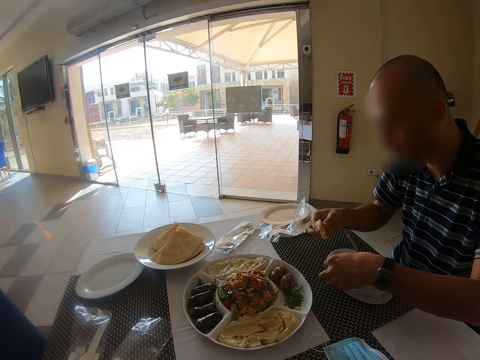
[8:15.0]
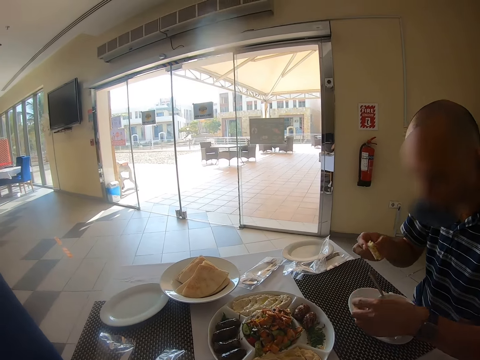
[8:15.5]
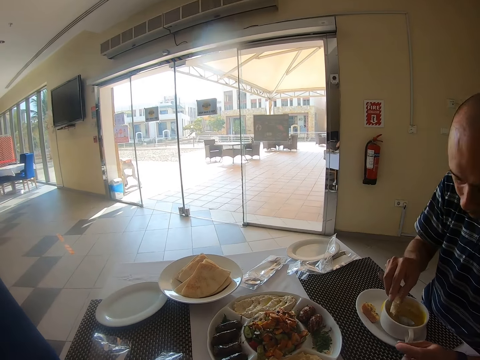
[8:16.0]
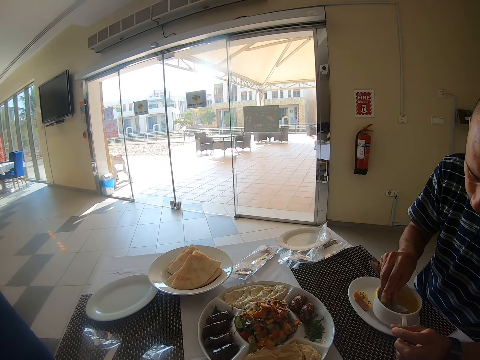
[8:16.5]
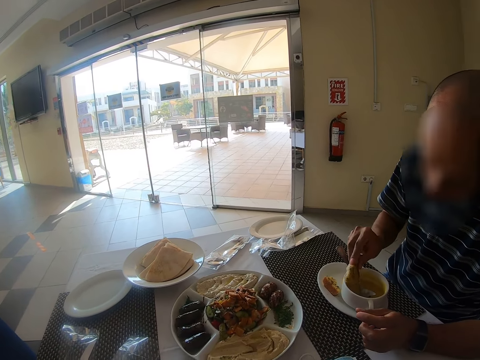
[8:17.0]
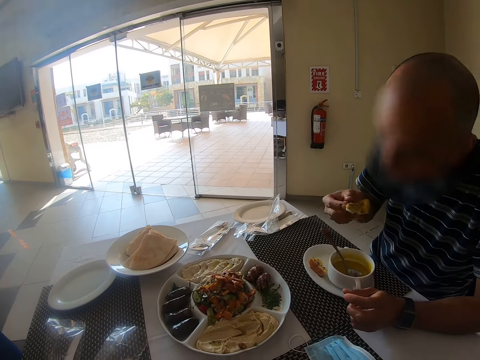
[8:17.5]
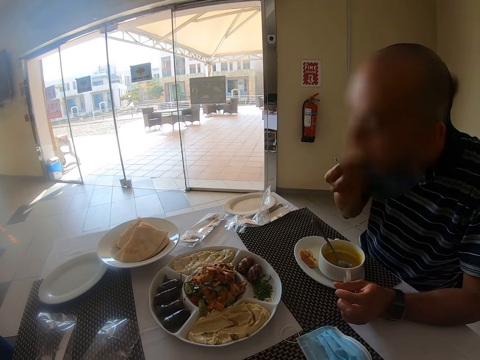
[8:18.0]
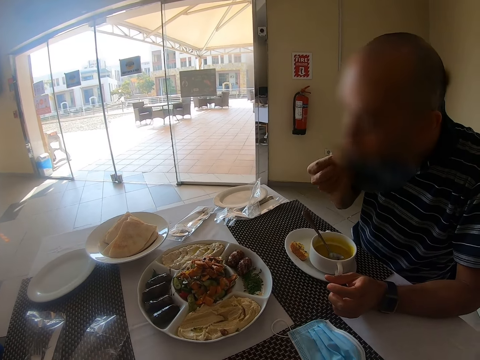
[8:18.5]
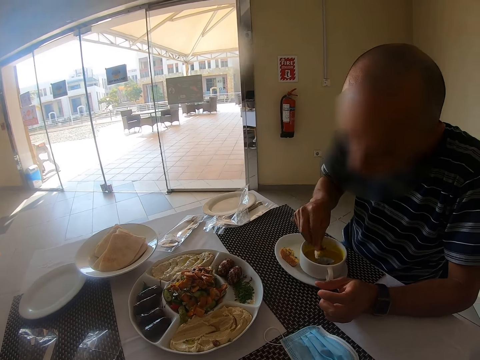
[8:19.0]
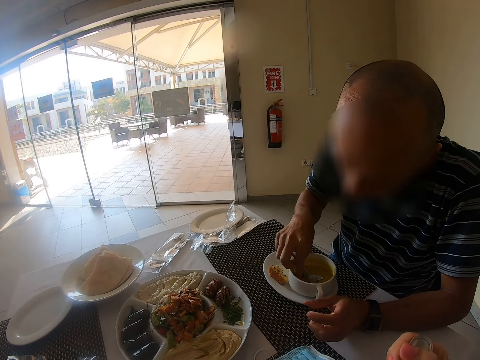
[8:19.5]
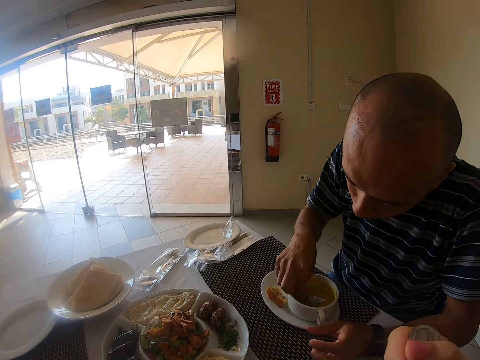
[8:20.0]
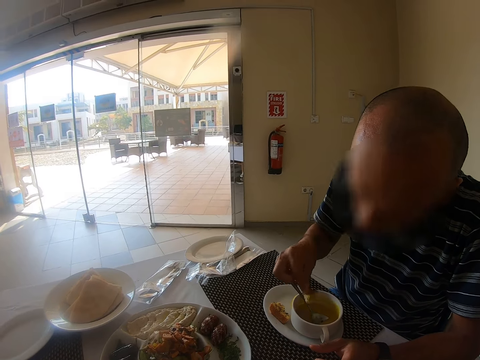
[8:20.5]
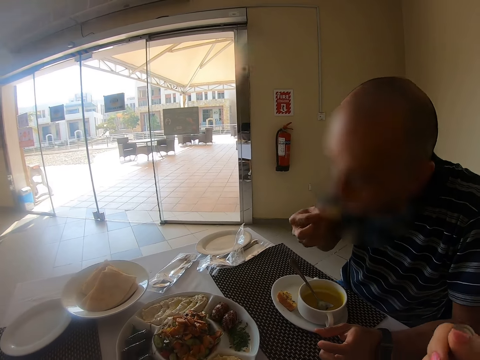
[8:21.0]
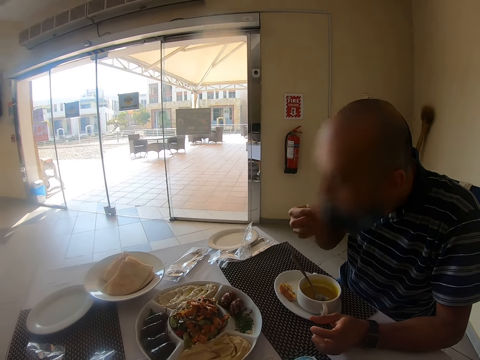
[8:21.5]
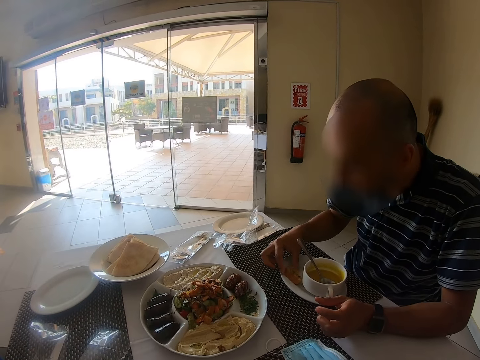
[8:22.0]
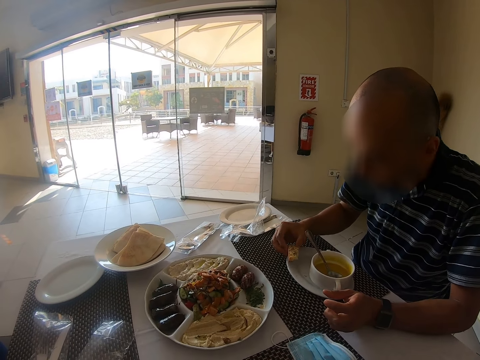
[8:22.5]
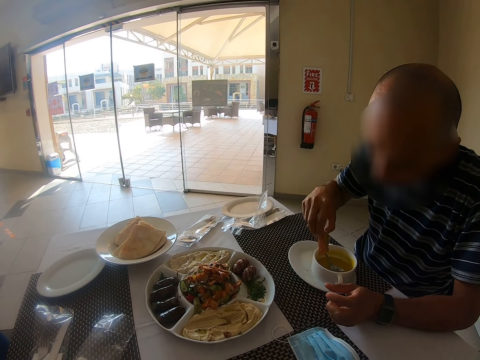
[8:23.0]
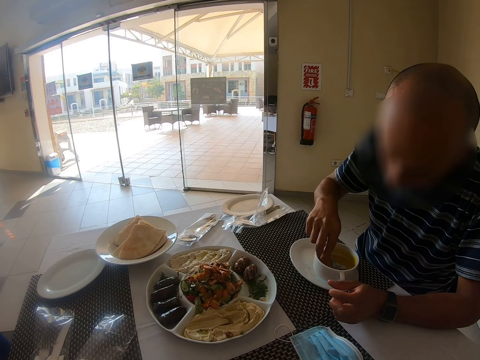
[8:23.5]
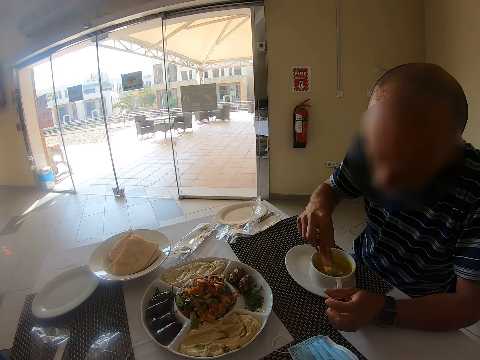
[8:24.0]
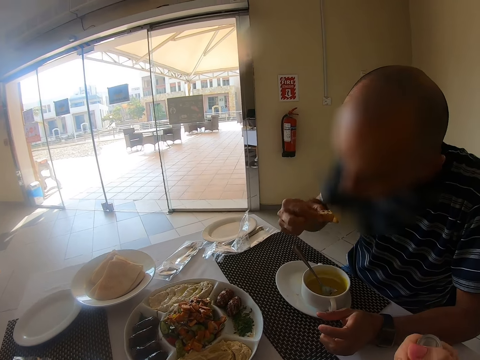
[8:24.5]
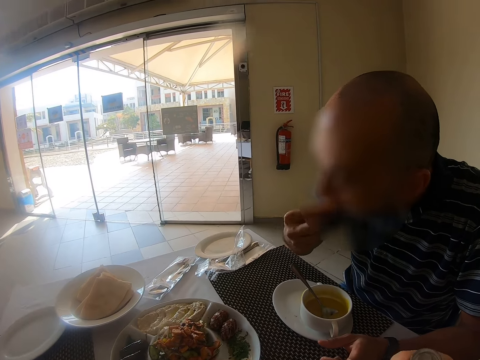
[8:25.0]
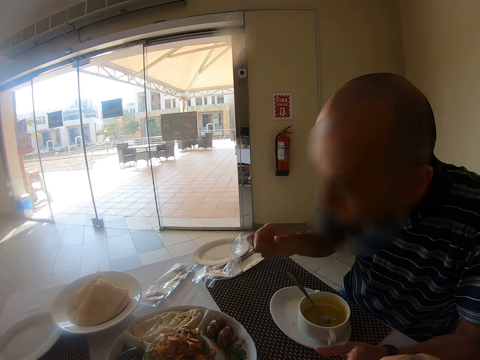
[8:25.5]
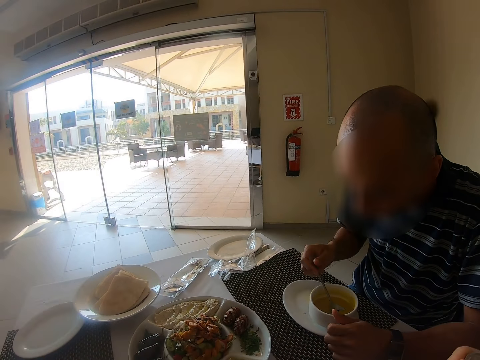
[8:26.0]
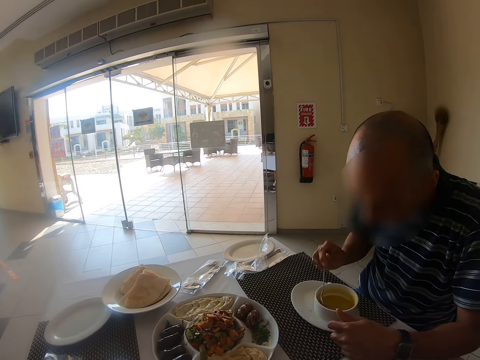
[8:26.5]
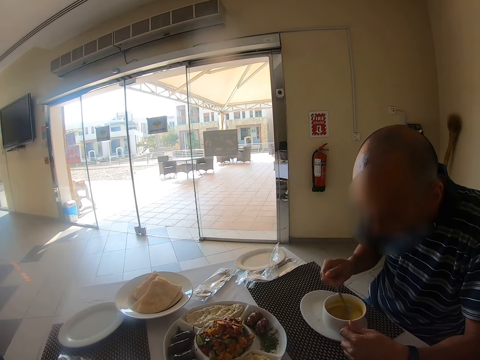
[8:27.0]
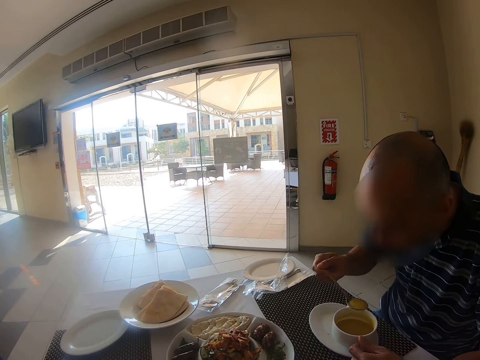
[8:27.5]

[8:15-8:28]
A man puts the cake on the sauce plate. The man dips the cake in the cup. The man eats the cake. The man dips the cake in the cup. The man eats the cake. The camera wearer picks the cake on the sauce plate. The man dips the cake in the cup. The man eats the cake. The man eats with the spoon.

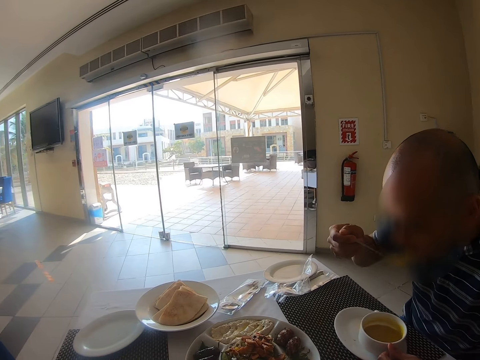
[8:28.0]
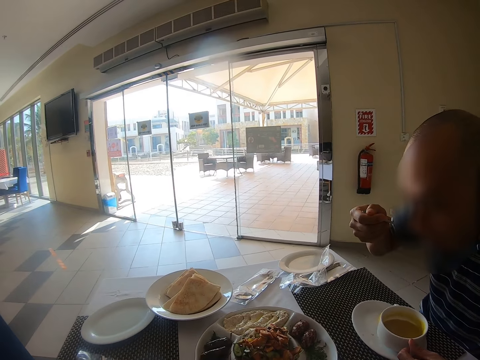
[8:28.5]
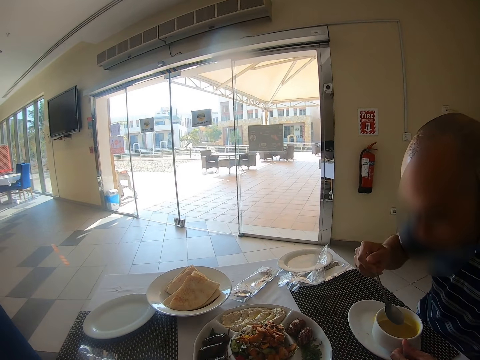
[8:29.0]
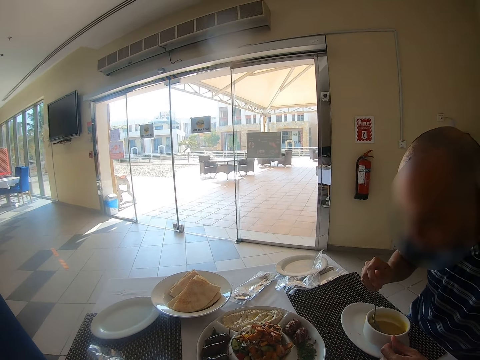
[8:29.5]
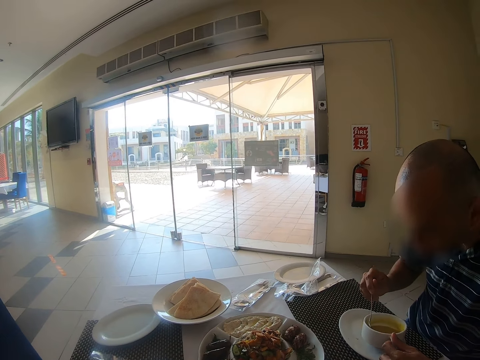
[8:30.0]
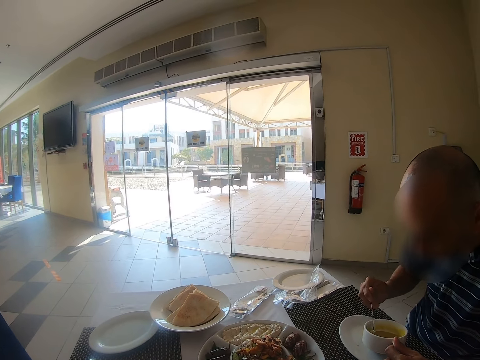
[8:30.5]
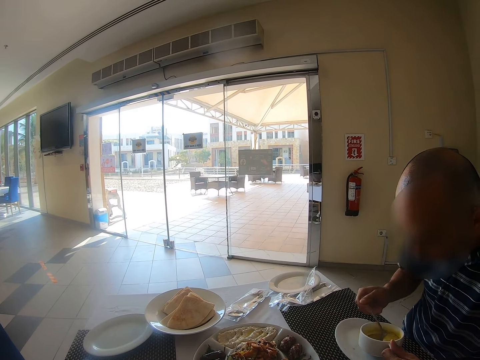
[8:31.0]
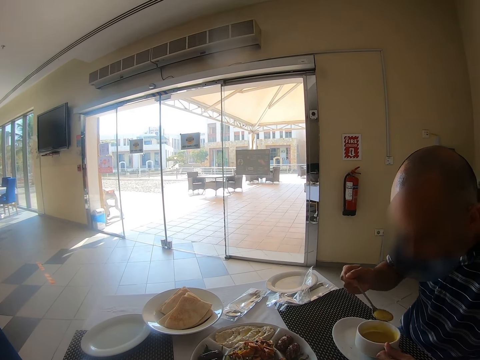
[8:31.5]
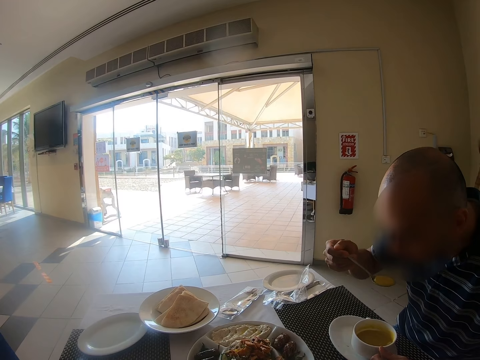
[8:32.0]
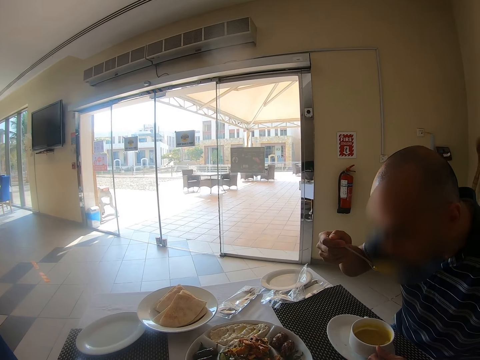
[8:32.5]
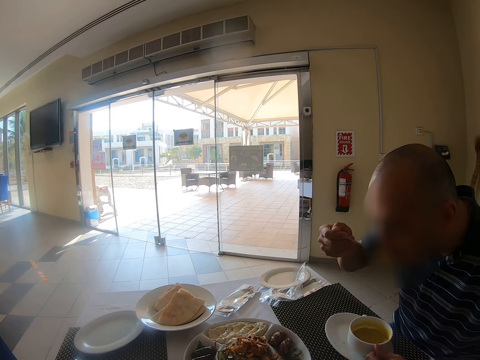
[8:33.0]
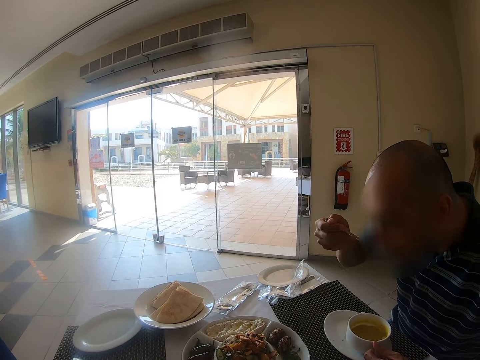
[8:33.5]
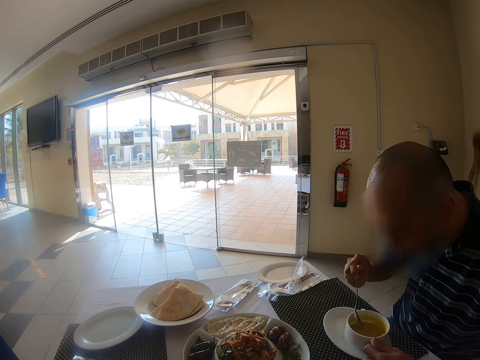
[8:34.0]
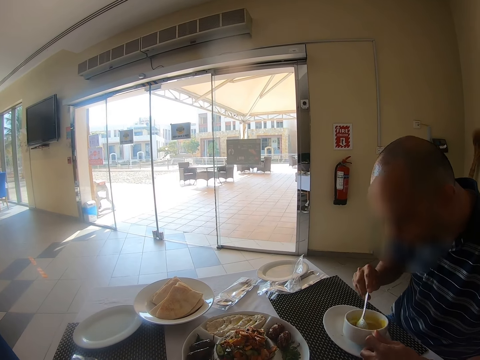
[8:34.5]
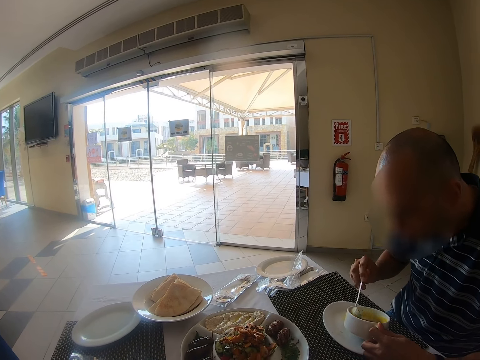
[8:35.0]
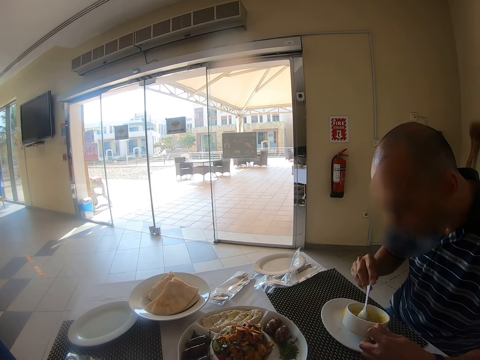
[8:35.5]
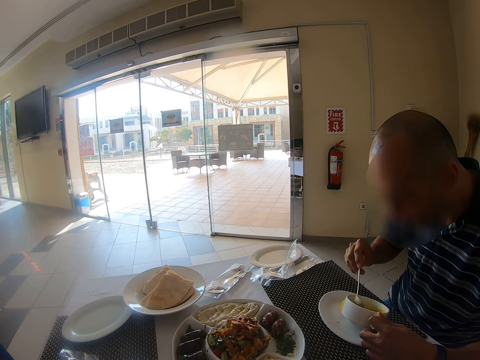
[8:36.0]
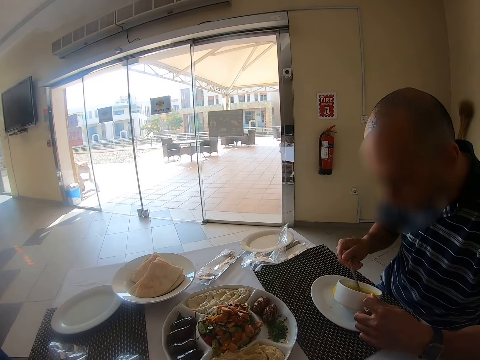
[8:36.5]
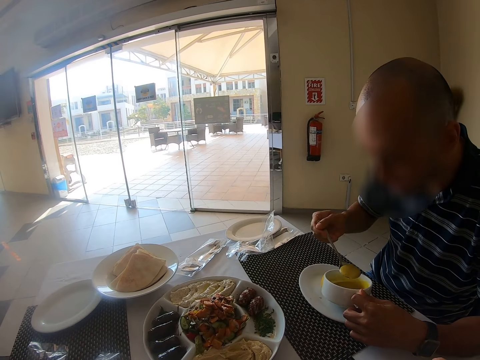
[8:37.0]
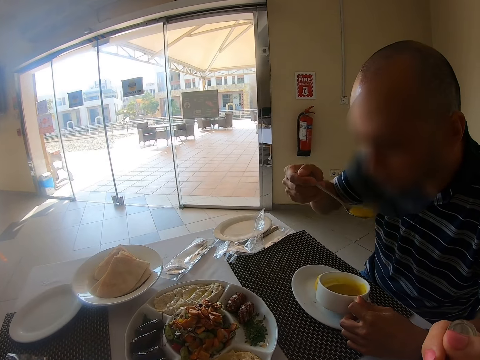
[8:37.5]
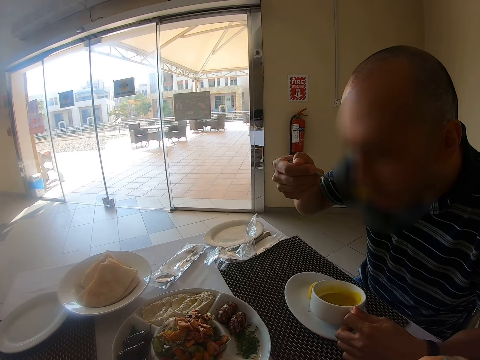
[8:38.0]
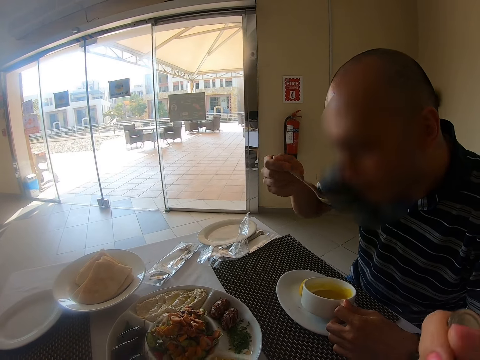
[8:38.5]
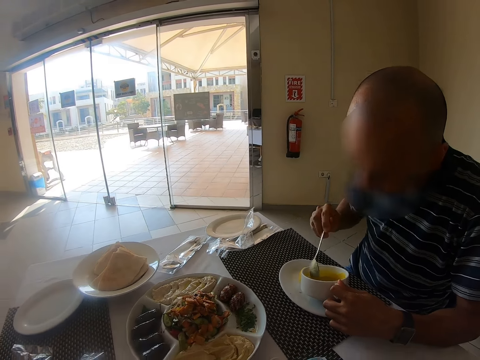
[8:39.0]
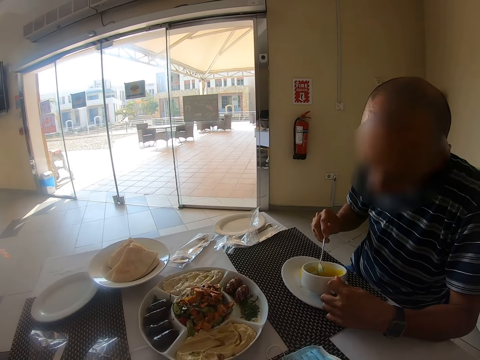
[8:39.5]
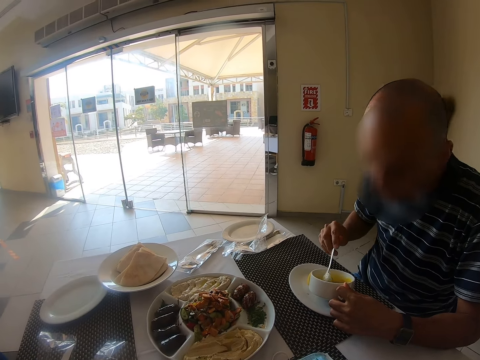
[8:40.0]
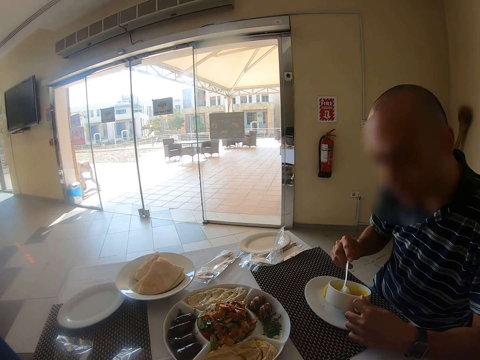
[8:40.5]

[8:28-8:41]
A man drinks something using a spoon. The camera wearer bends the cup.
